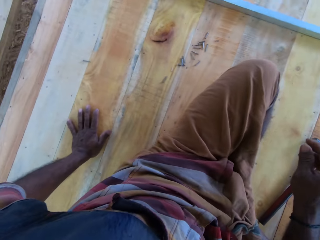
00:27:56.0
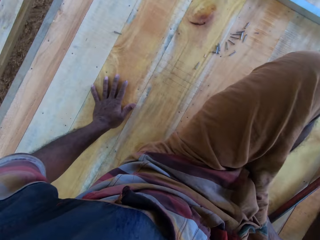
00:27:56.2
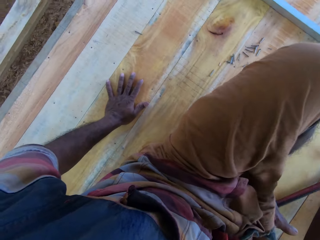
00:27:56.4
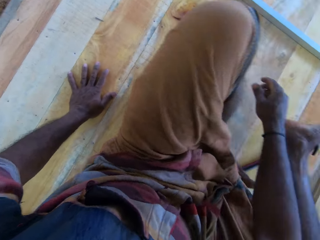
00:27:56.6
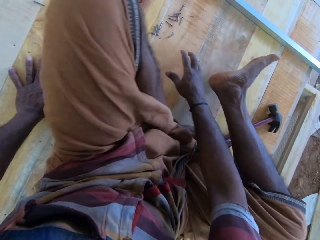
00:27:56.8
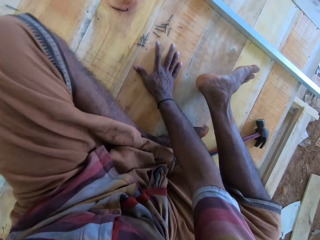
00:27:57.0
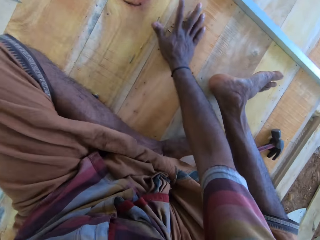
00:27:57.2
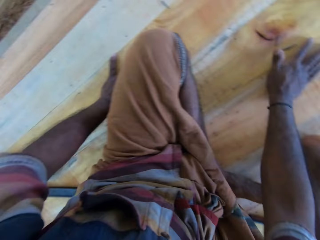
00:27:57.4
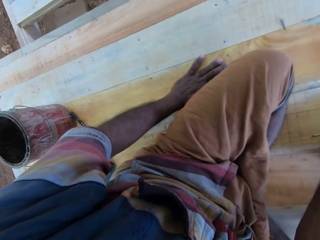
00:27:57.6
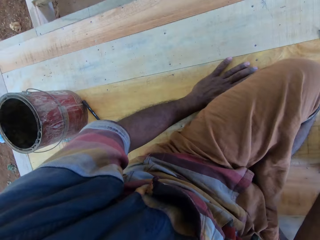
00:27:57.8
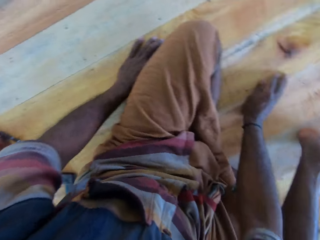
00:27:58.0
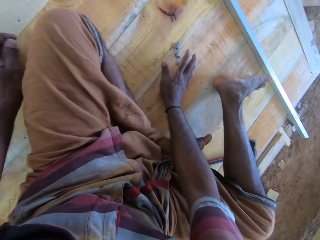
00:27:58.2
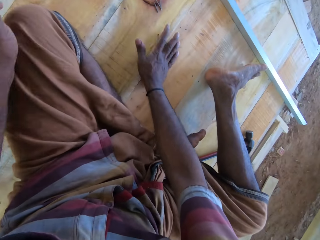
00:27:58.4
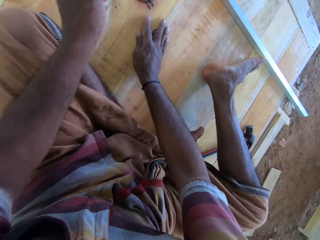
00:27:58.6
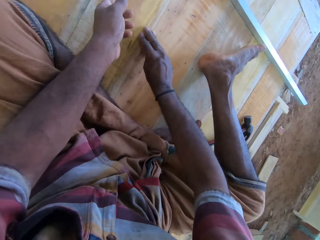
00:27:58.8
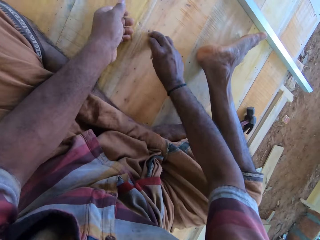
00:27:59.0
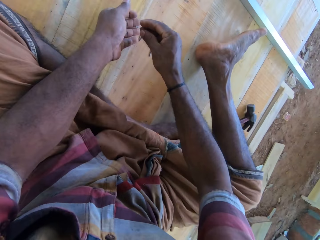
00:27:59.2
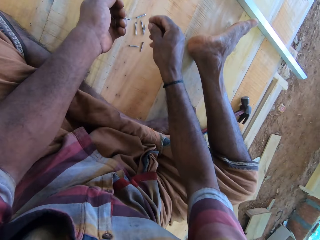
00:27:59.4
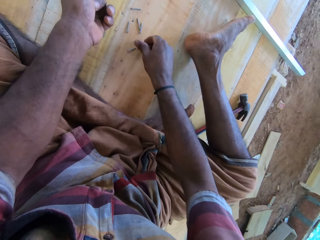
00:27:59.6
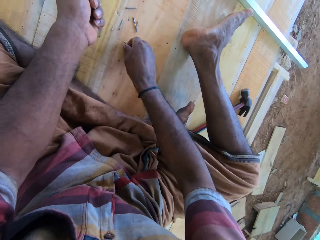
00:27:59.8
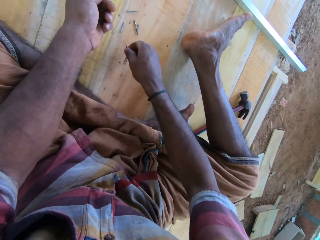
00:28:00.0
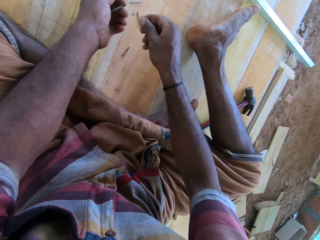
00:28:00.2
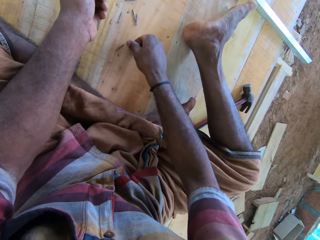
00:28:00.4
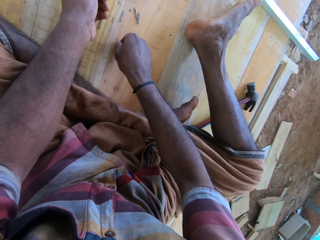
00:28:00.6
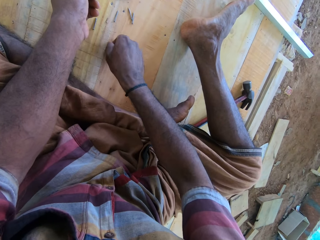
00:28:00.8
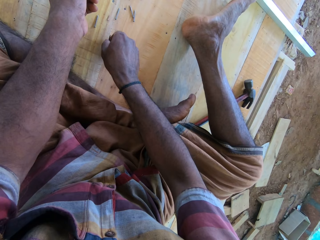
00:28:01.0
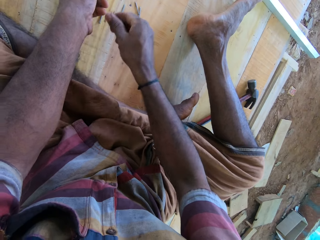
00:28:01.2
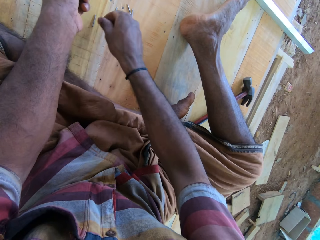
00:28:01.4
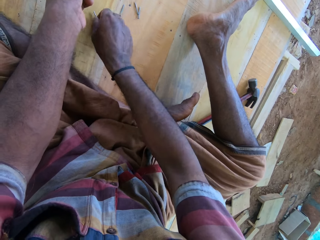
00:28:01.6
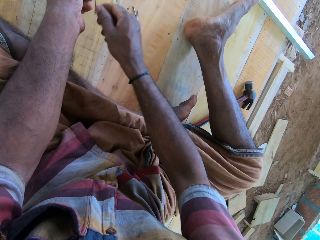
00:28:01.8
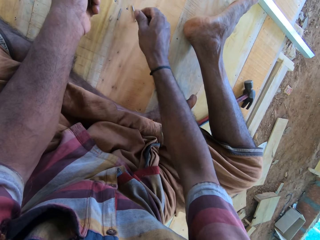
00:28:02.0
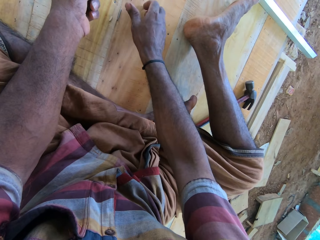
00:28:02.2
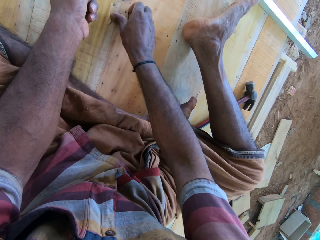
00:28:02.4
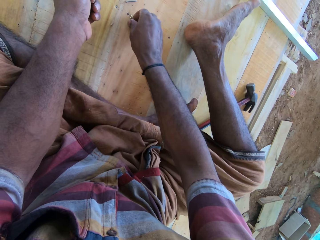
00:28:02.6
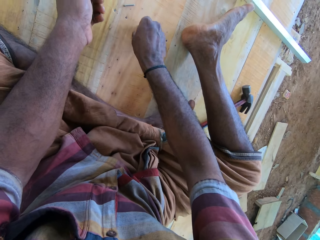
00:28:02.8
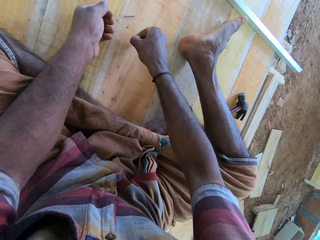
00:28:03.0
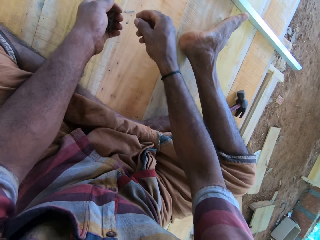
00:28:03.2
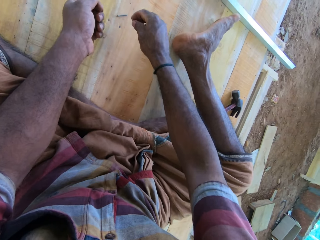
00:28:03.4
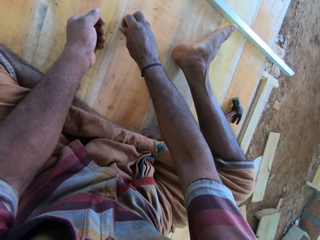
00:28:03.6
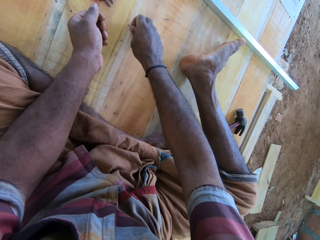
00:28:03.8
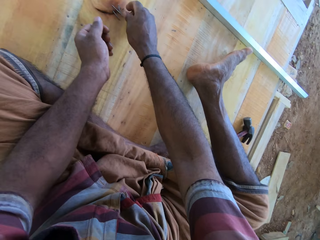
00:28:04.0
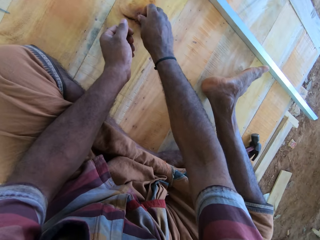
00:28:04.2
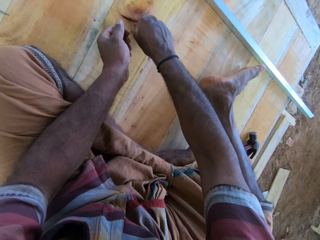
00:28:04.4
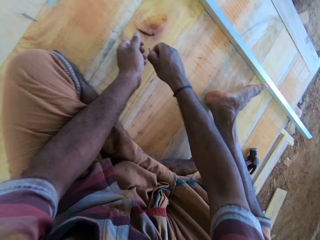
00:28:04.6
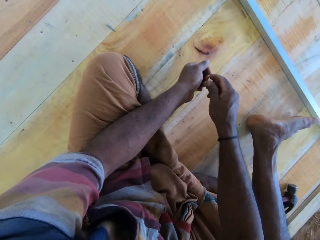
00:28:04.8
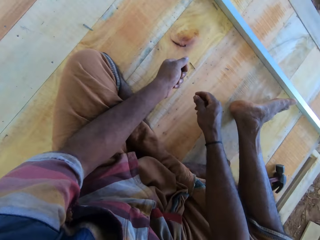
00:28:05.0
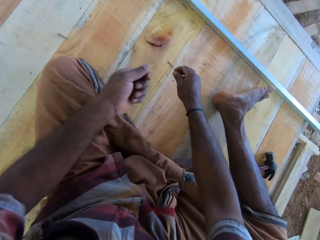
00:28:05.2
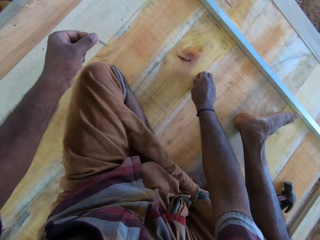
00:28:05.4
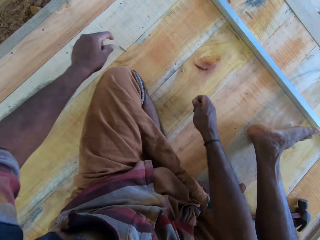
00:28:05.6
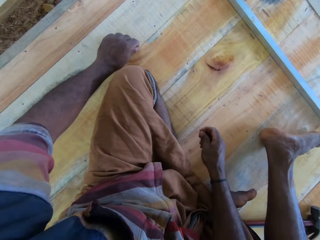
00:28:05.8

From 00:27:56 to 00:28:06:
The camera wearer looks around the workshop. They pick the nails.

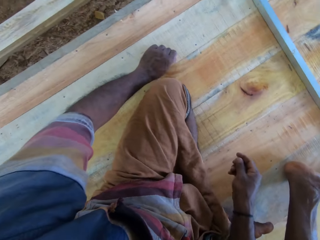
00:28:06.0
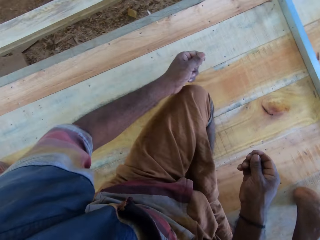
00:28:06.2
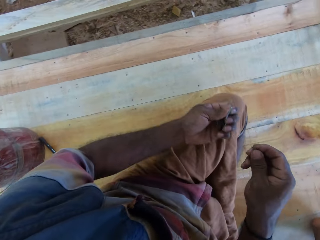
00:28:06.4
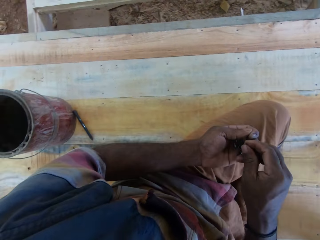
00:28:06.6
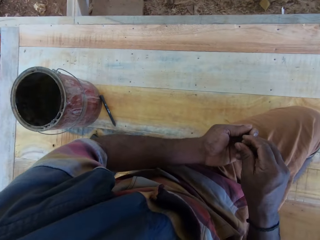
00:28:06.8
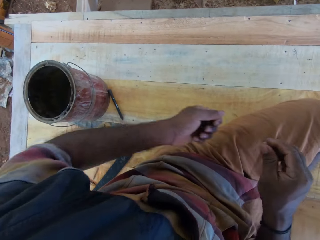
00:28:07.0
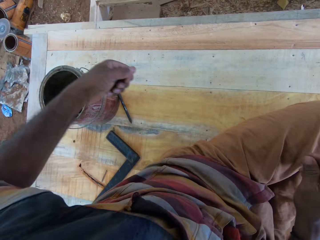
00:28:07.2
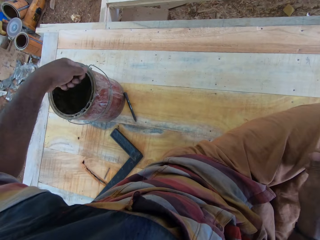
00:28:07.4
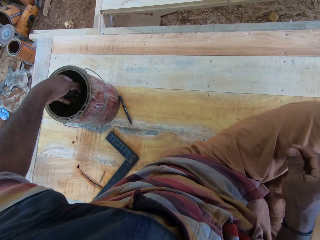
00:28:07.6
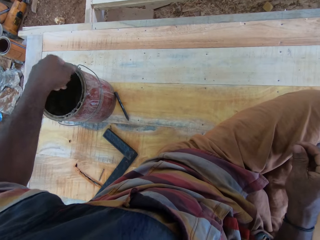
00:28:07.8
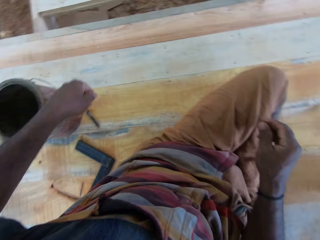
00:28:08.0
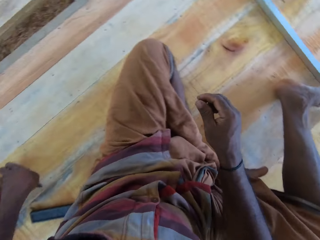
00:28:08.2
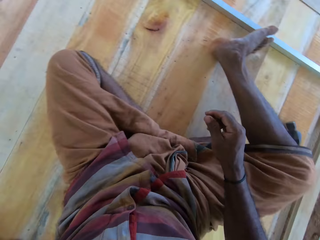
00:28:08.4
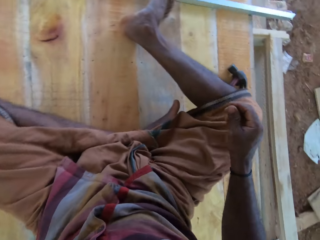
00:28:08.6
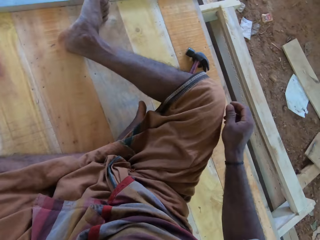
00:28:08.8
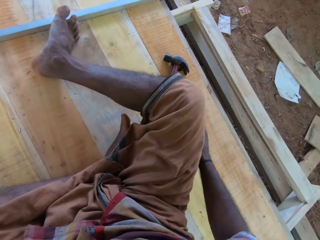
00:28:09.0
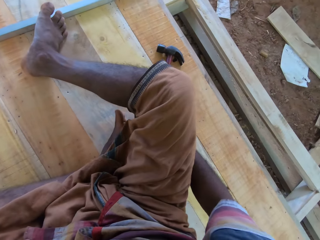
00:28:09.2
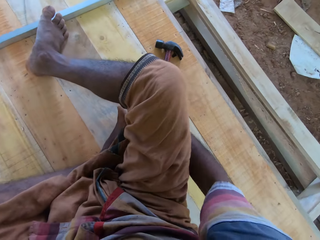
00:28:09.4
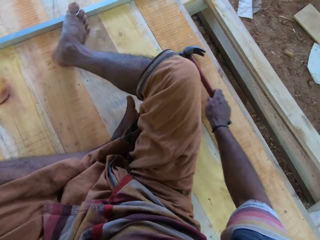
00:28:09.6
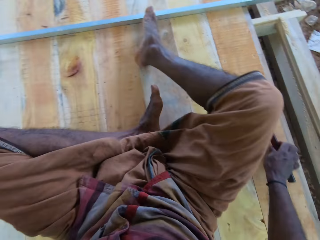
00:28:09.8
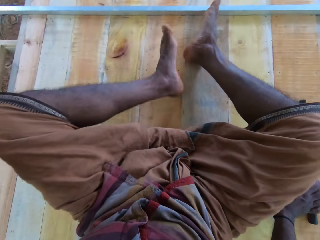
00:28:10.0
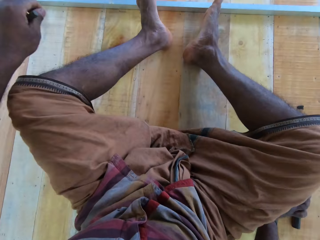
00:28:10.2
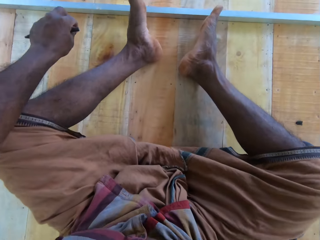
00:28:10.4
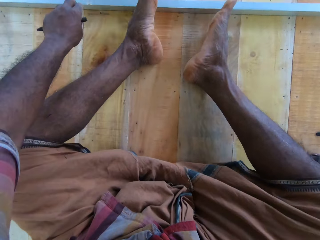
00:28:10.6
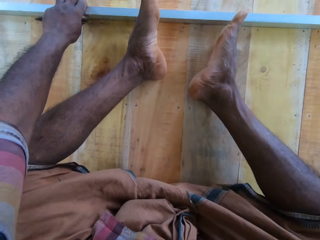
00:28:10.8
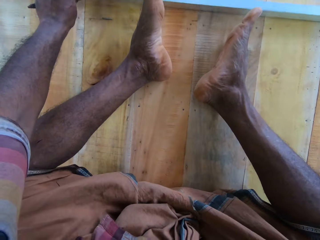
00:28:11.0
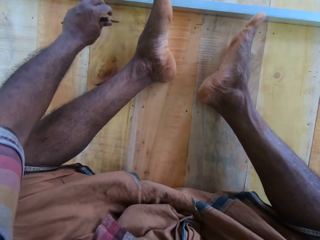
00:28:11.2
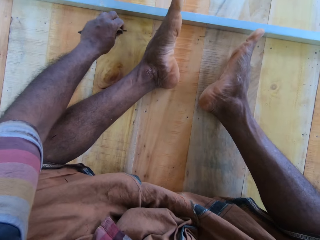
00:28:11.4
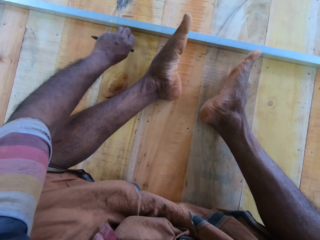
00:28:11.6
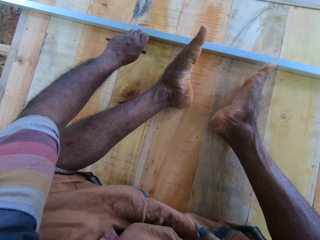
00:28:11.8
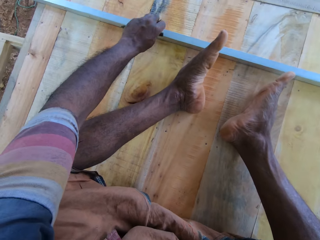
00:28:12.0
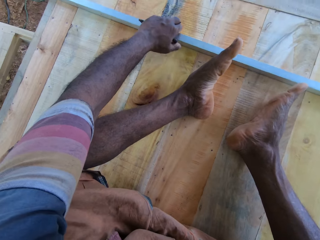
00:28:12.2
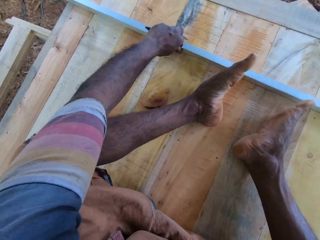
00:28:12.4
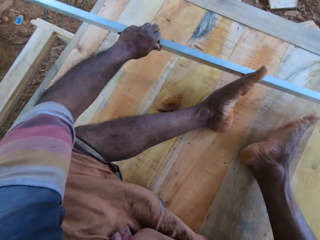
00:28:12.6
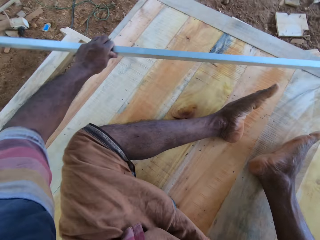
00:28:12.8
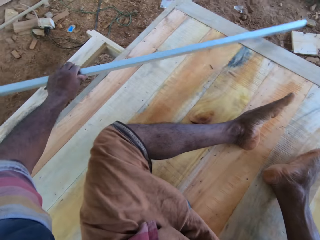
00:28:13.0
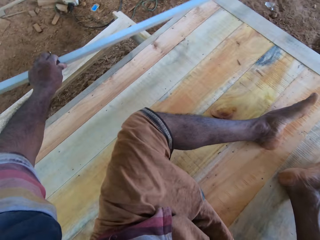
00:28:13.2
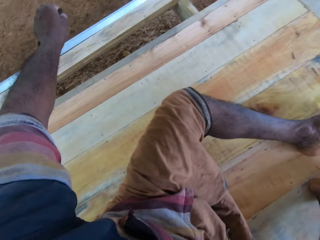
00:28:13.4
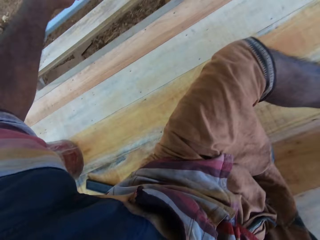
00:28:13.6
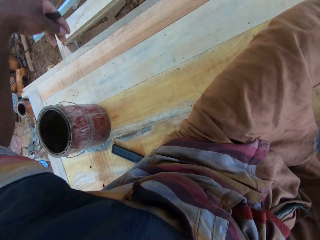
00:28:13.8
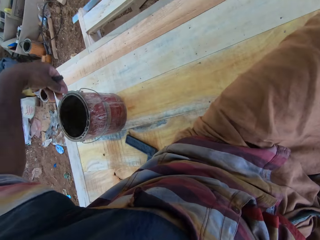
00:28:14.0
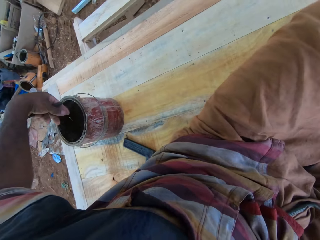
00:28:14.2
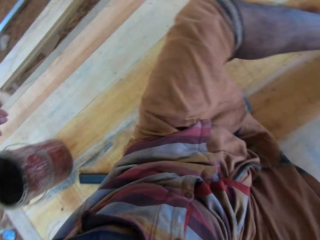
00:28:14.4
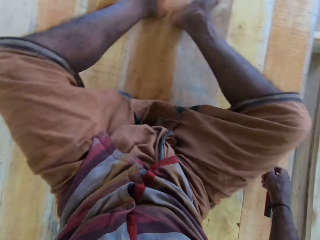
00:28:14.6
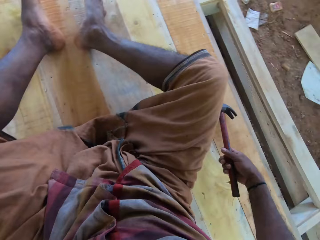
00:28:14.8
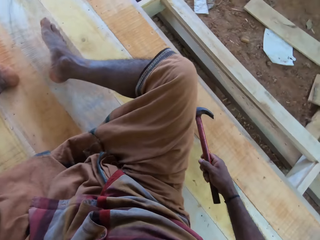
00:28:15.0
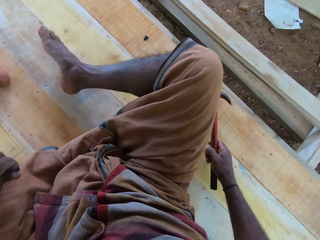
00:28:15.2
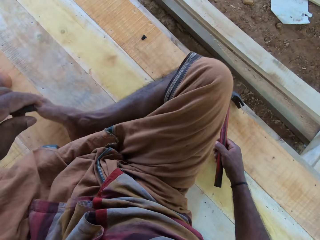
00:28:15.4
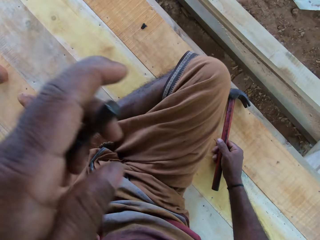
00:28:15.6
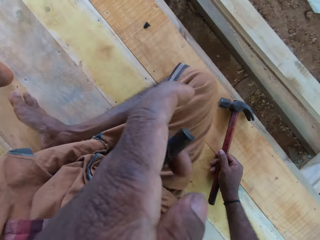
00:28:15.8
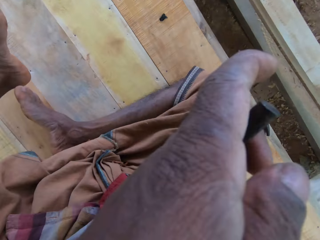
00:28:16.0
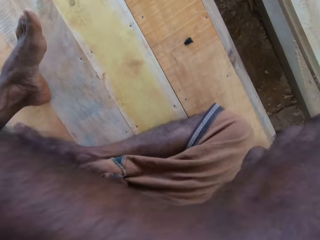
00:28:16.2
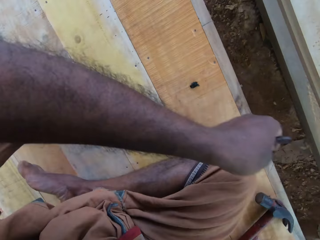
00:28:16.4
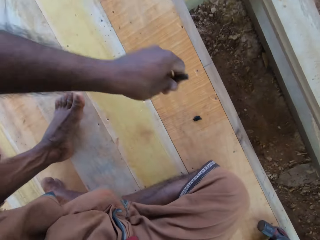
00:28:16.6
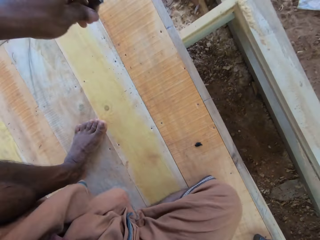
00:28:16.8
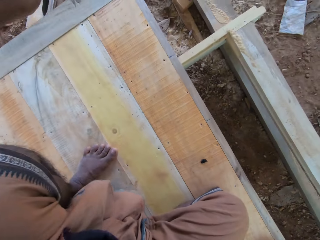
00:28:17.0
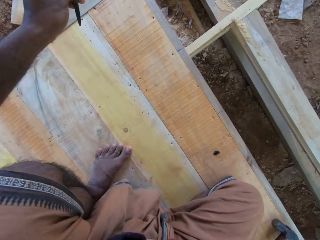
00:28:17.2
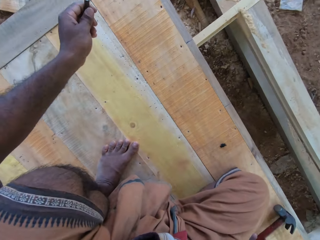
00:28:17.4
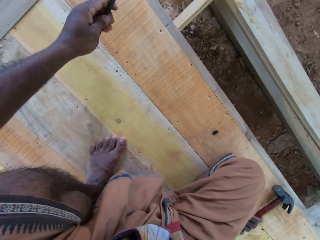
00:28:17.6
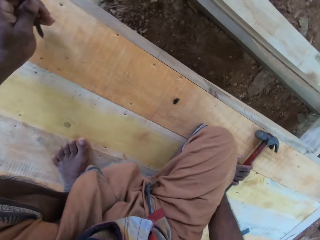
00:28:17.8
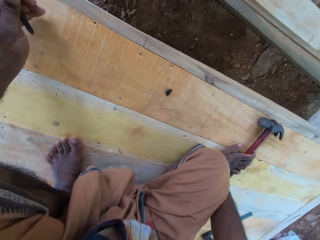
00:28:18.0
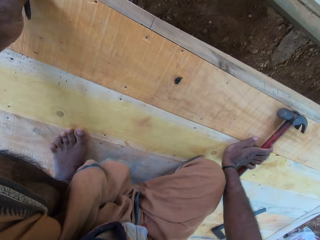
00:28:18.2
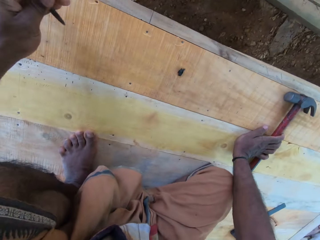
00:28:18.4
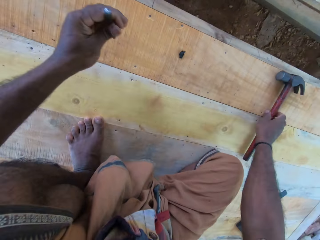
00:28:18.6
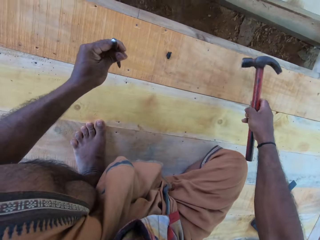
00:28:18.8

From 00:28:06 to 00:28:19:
The camera wearer puts the nails in the can or container. They pick the hammer. They pick a pole. They remove the wood piece. They put the pole aside. They stare at the container. They pick the hole making tool.
